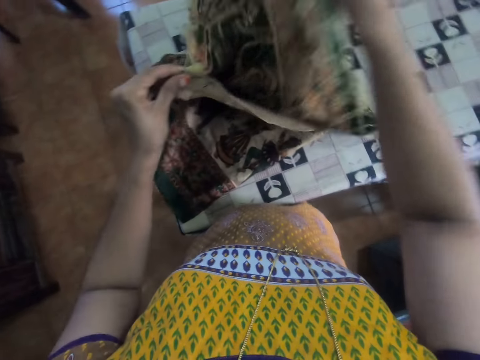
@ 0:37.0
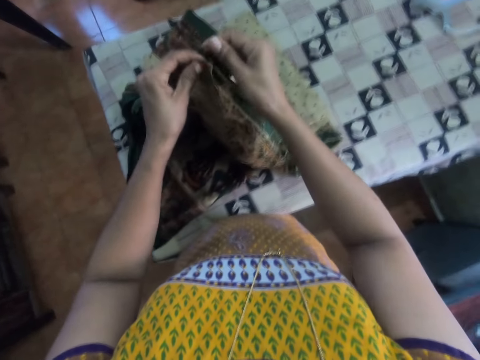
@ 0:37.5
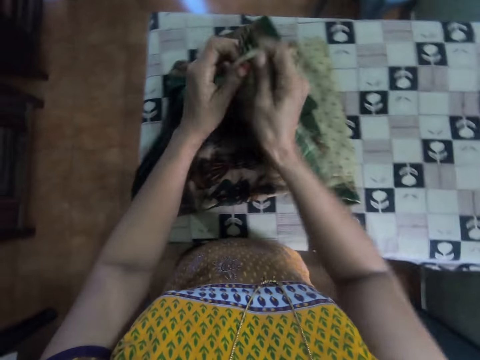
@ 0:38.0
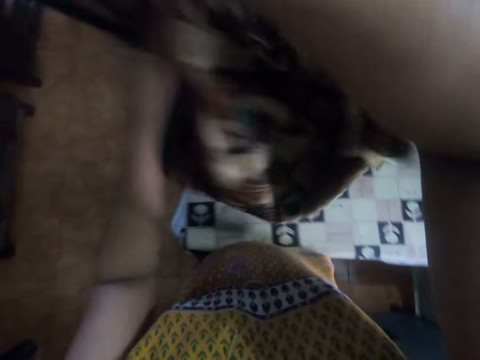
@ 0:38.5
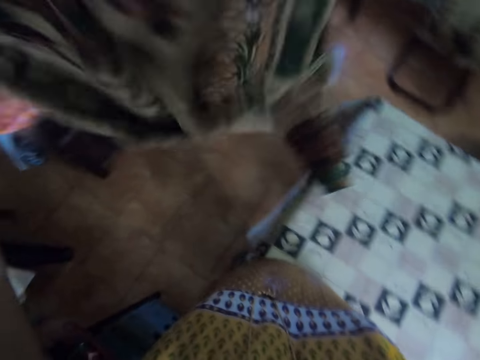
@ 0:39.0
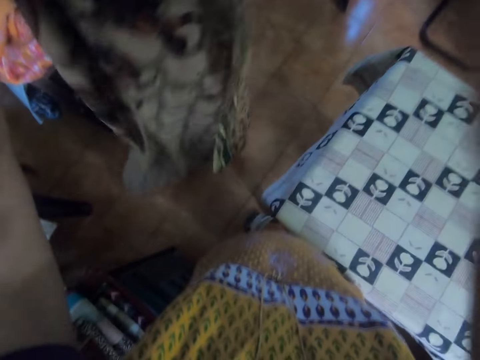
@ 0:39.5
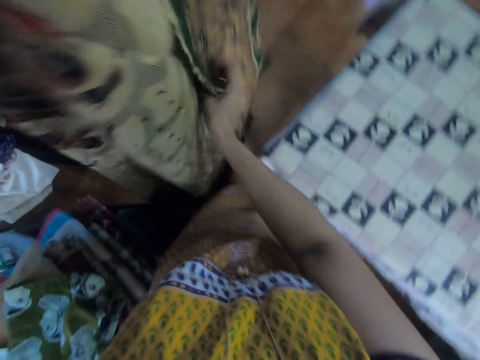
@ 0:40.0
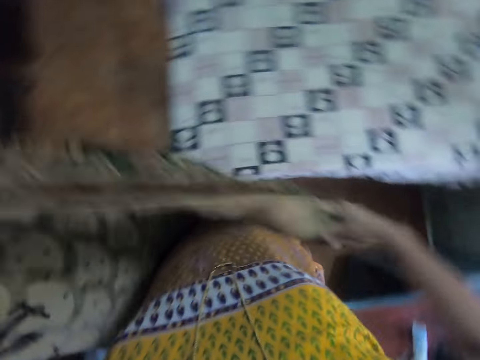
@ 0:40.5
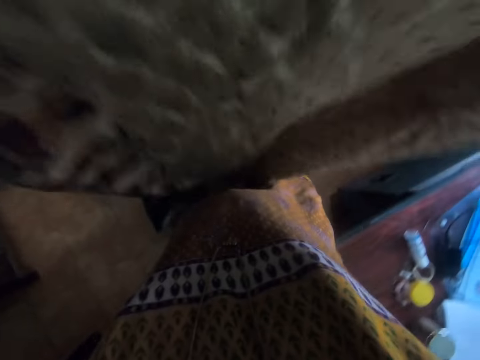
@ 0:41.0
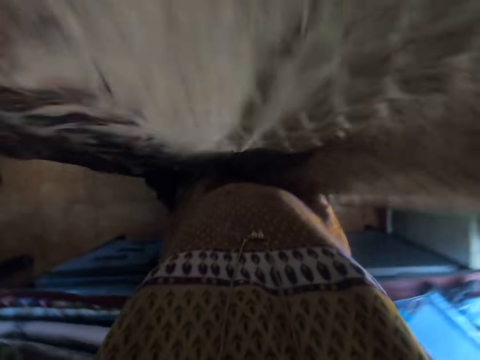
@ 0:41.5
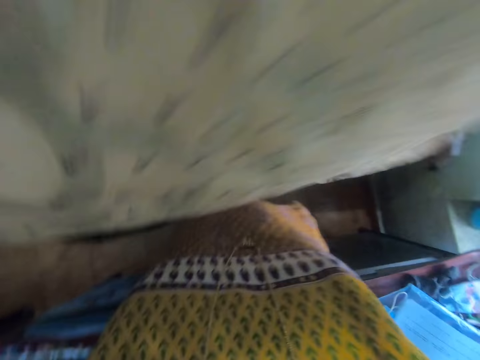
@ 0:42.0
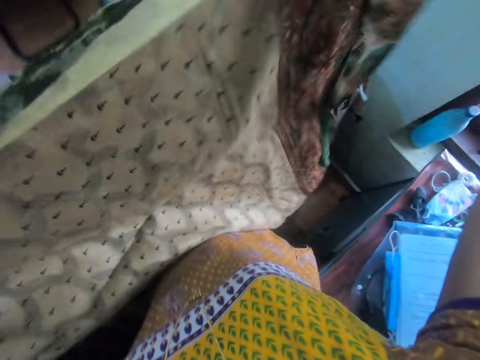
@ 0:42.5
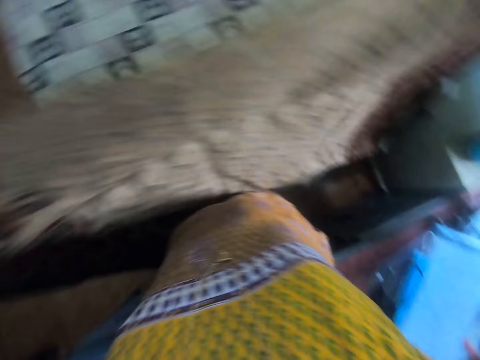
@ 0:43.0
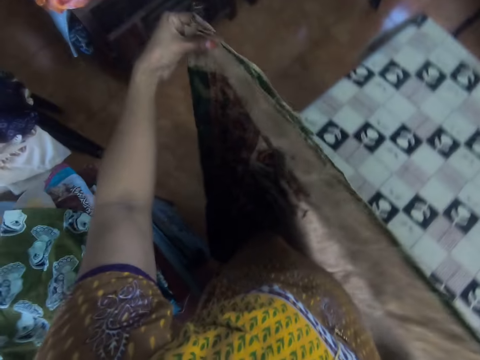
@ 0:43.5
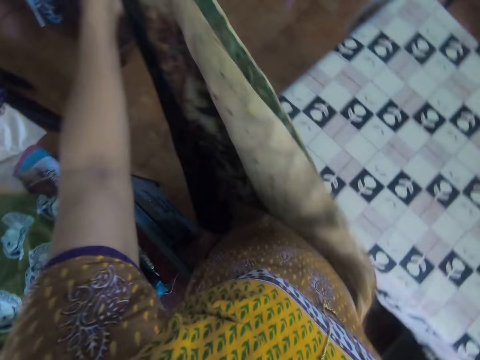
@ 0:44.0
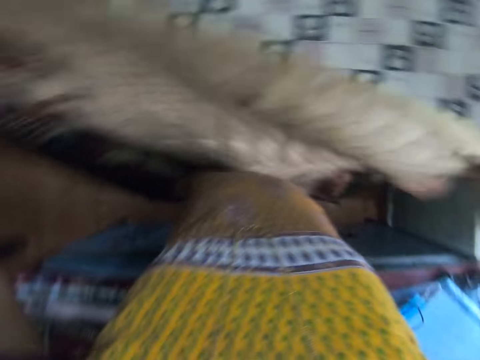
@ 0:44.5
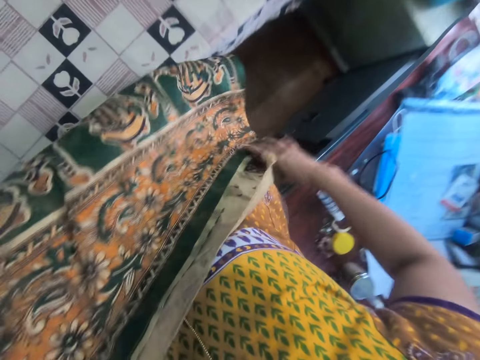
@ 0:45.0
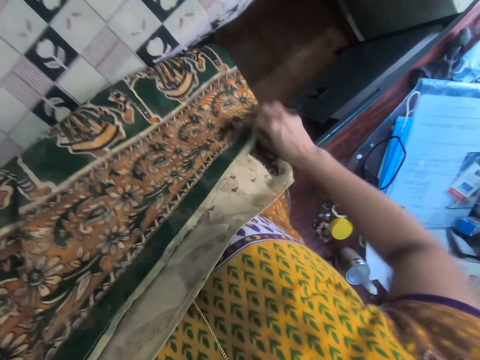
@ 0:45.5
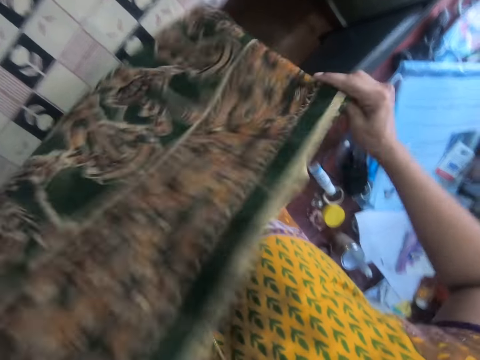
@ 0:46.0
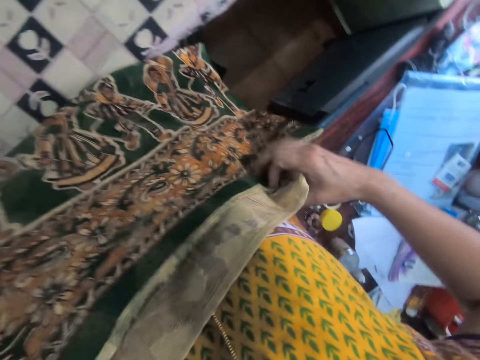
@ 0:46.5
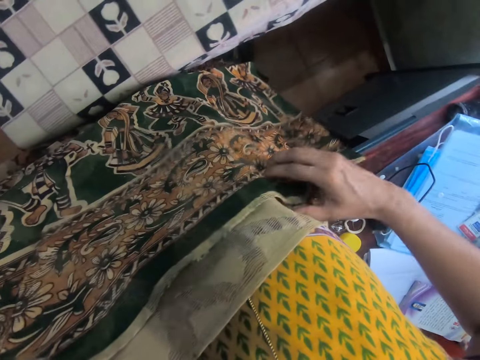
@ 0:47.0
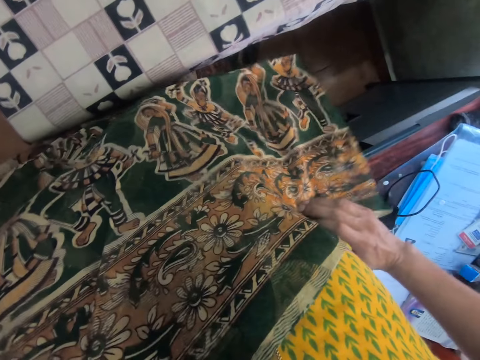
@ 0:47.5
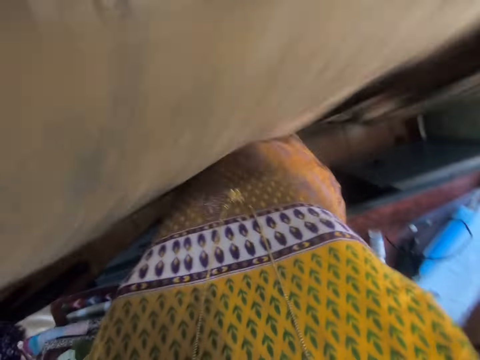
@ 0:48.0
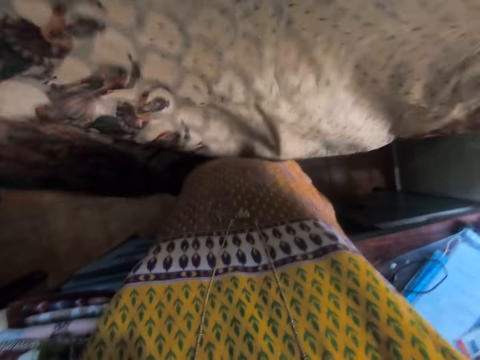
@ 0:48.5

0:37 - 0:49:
The camera wearer aligns the saree. They pick up the saree. They align the saree.

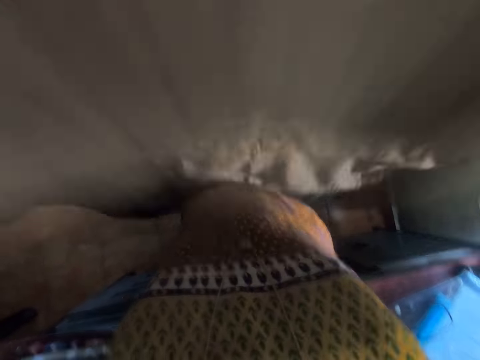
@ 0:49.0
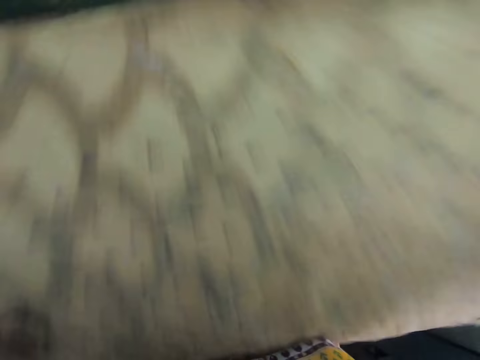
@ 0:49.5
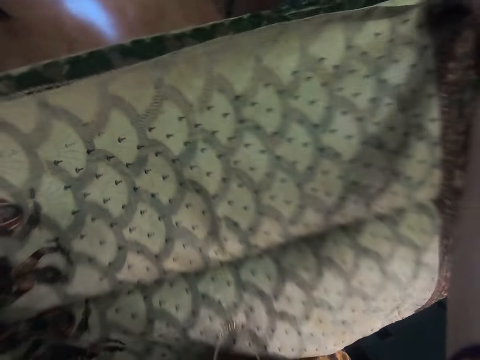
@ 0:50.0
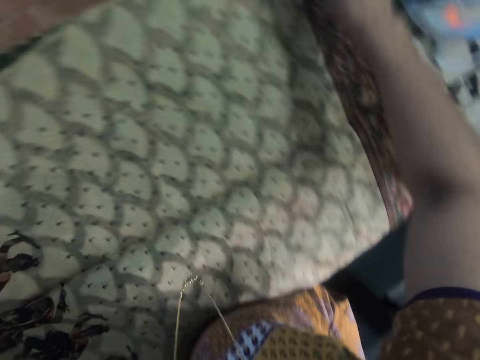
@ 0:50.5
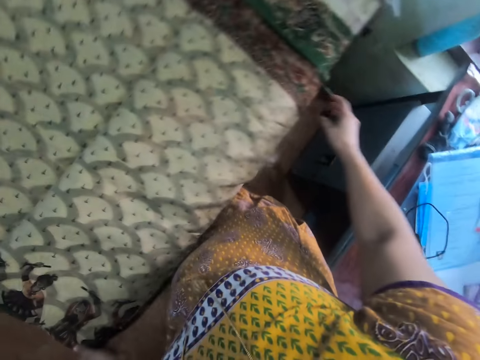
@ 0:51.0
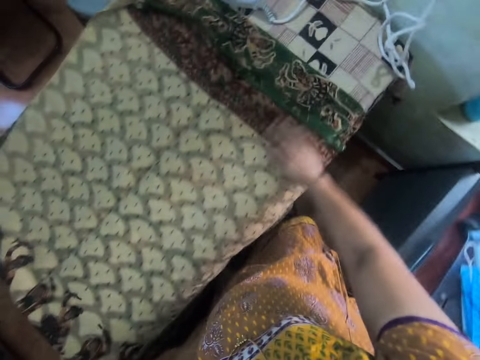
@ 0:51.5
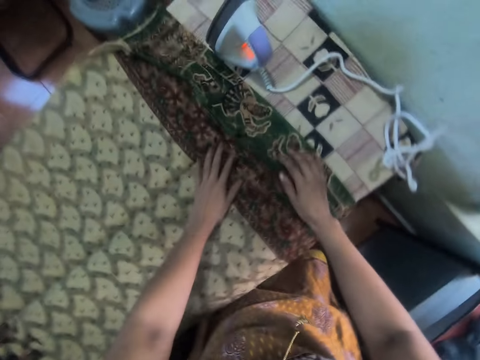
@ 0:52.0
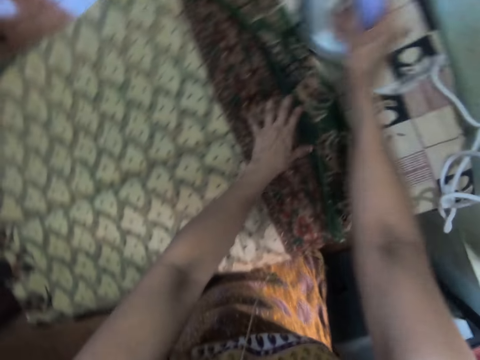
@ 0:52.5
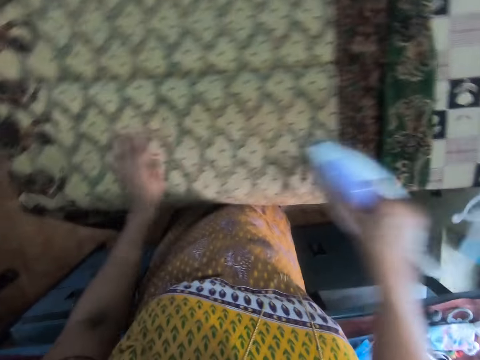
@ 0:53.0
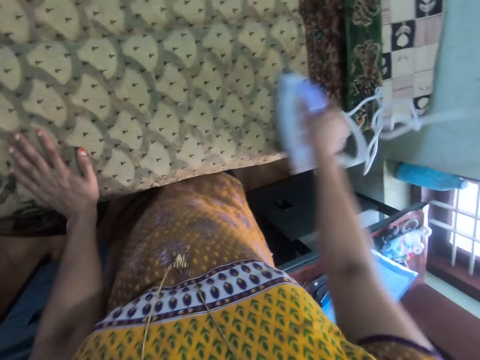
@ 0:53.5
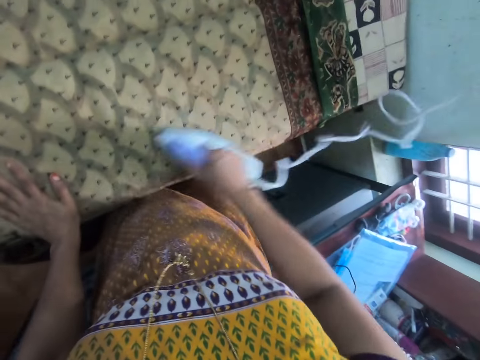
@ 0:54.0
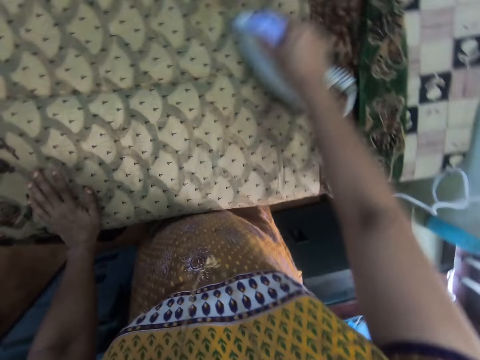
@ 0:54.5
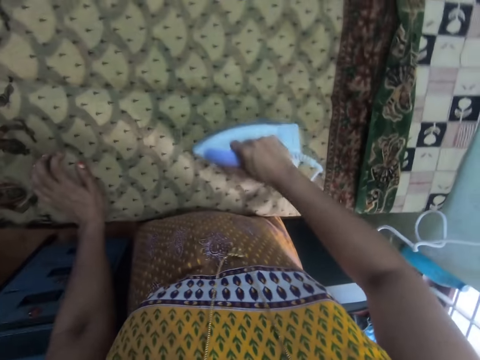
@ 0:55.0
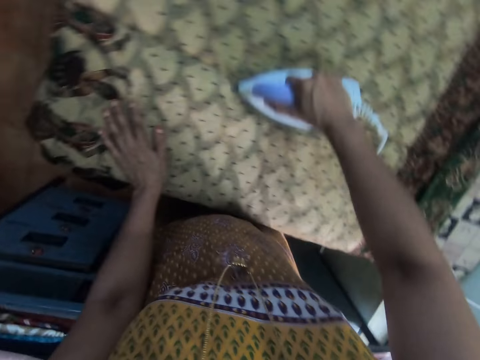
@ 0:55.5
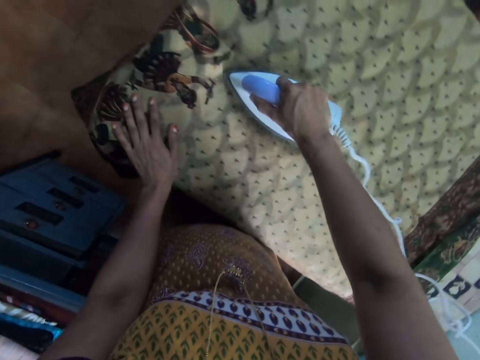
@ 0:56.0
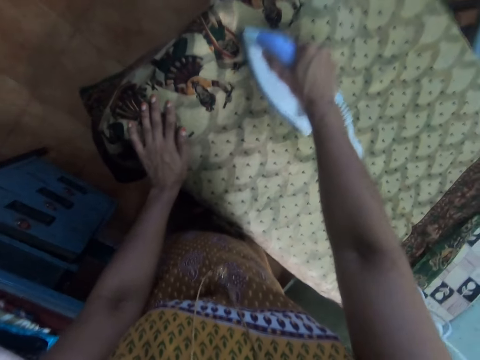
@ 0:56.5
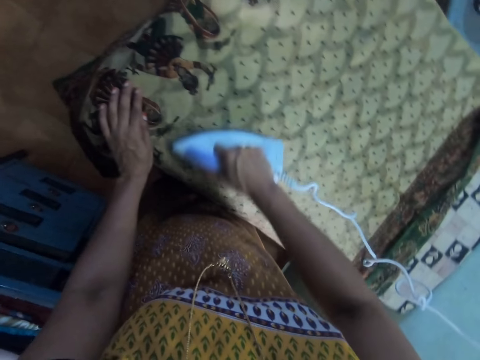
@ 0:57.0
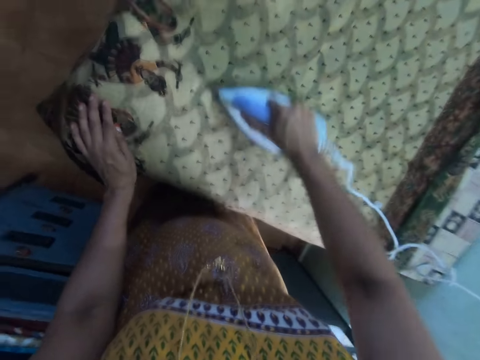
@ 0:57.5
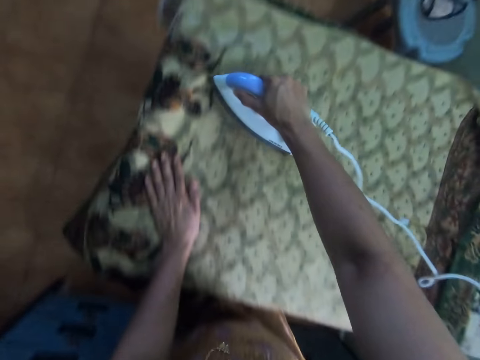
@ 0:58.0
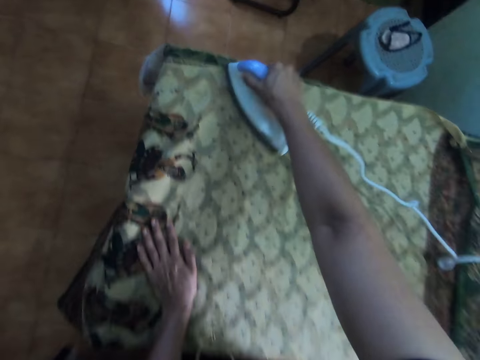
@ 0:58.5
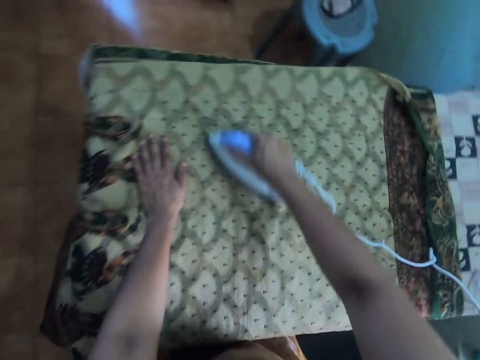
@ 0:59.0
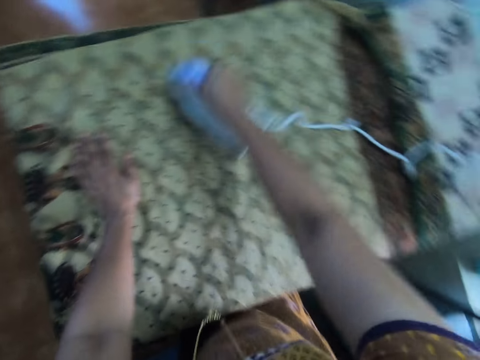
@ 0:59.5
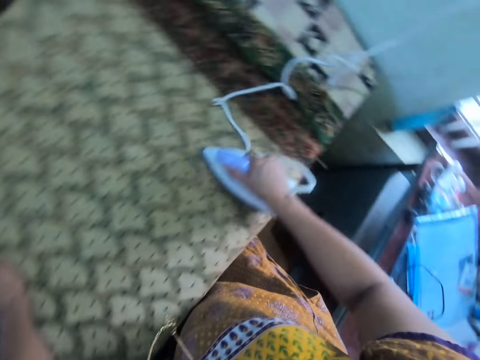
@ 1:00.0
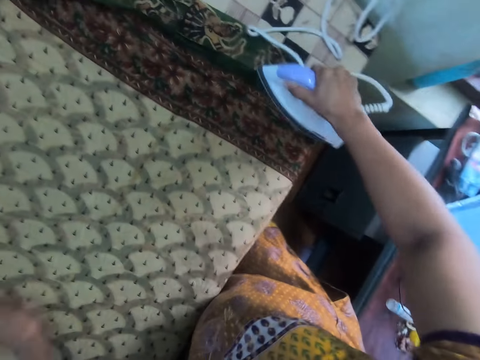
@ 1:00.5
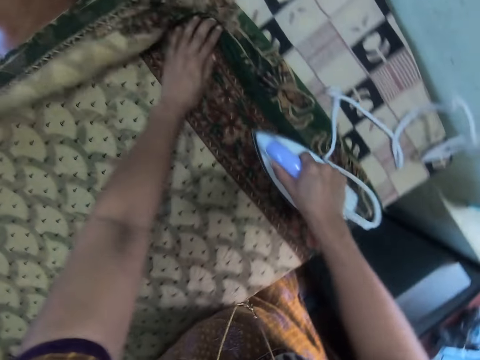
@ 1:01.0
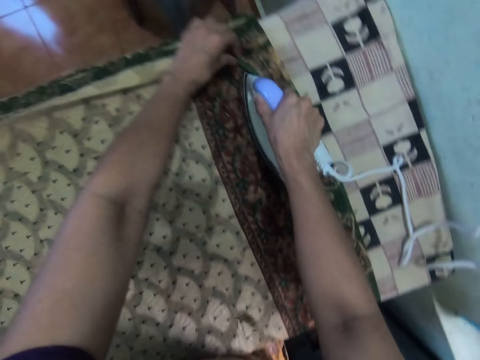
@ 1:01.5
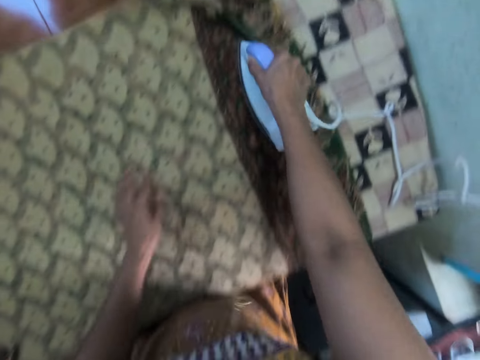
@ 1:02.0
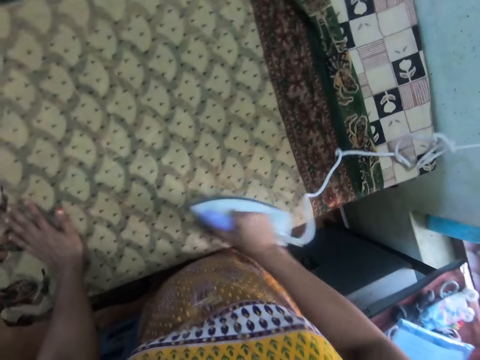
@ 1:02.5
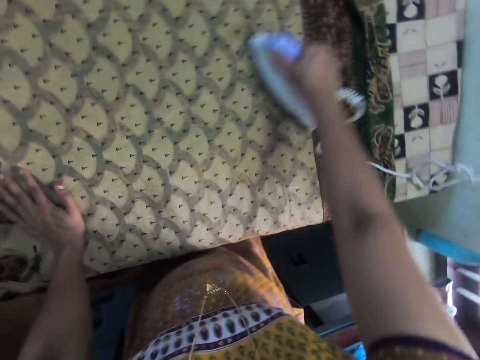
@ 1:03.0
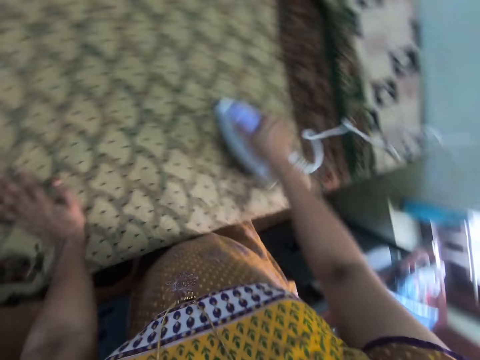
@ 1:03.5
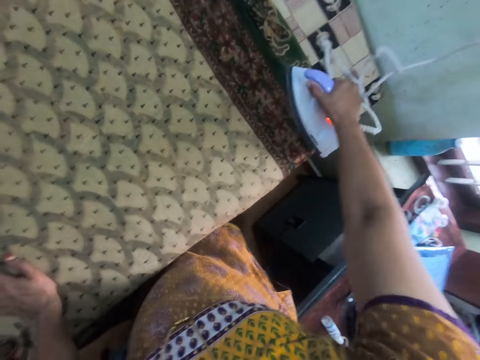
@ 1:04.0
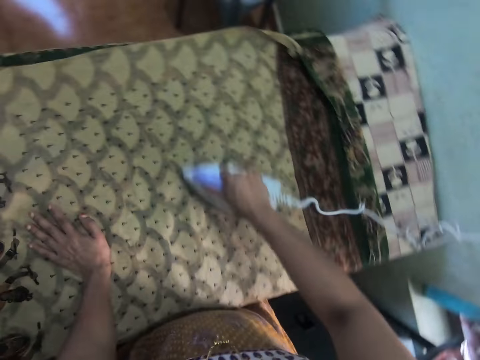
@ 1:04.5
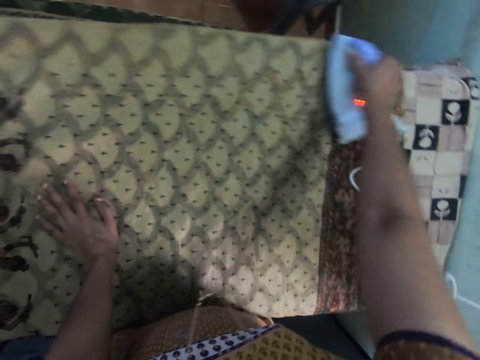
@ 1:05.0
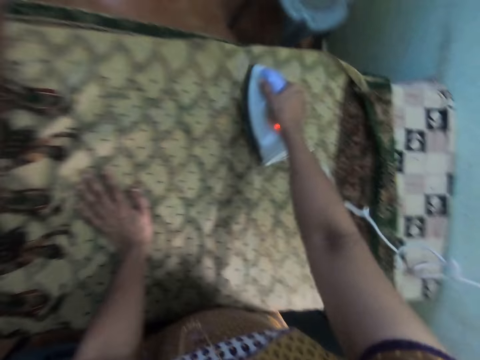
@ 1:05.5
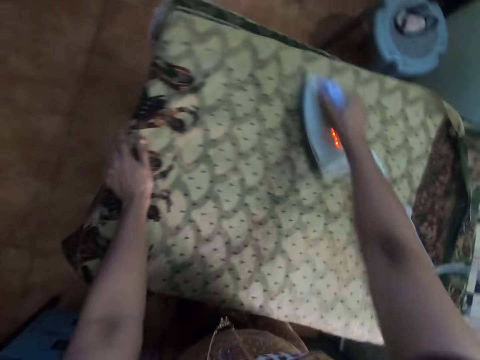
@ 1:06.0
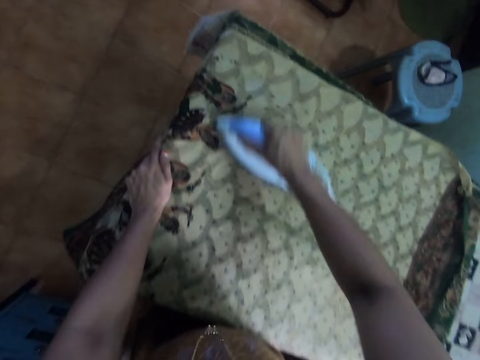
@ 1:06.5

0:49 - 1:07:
The camera wearer places the saree on the ironing board. She rubs the saree's surface with her right hand. She places her left hand on the saree. She picks up the iron box. She moves her left hand towards the edge of the saree. She places the iron box on the saree. She straightens the saree with the iron box.
